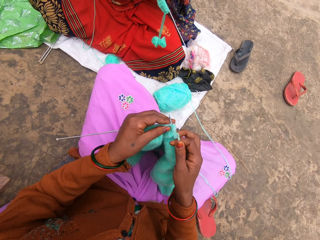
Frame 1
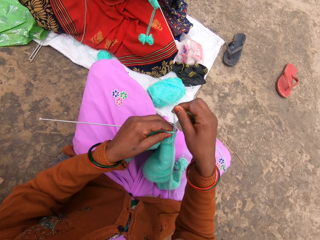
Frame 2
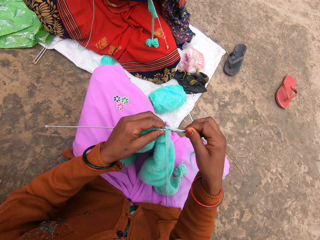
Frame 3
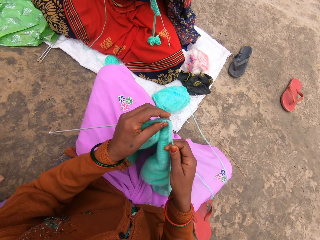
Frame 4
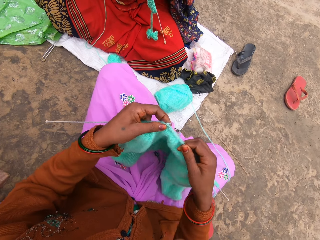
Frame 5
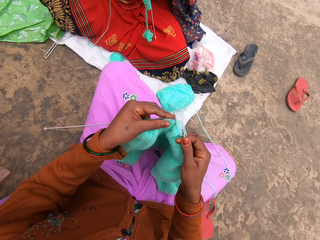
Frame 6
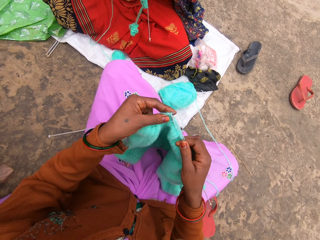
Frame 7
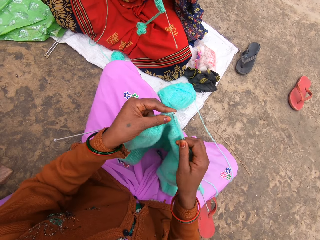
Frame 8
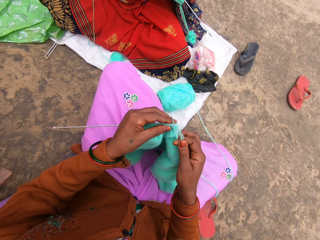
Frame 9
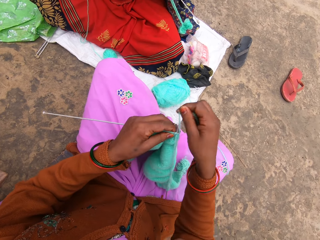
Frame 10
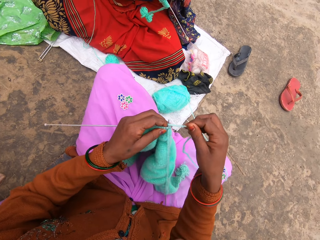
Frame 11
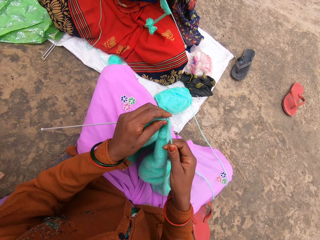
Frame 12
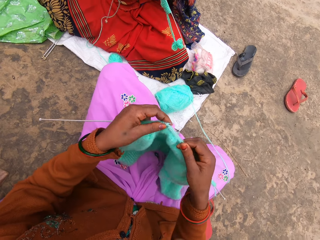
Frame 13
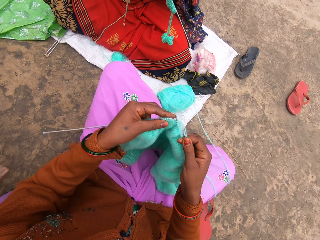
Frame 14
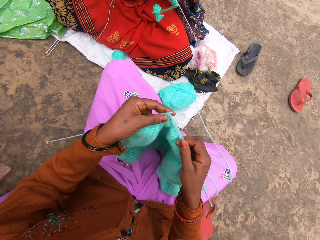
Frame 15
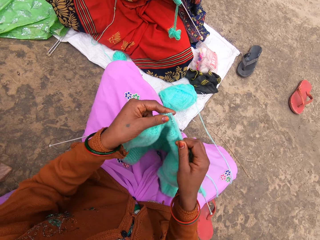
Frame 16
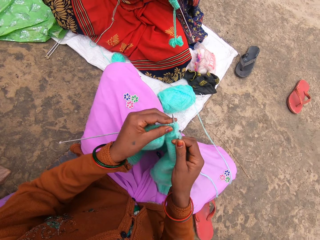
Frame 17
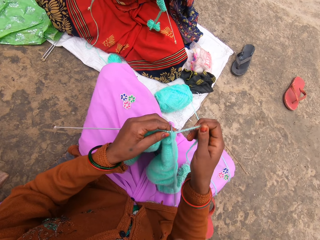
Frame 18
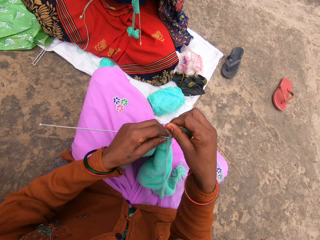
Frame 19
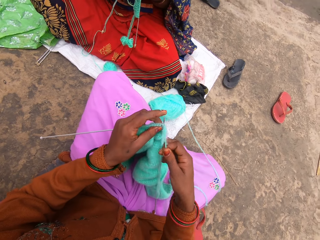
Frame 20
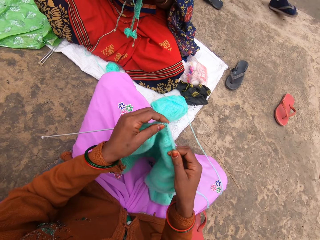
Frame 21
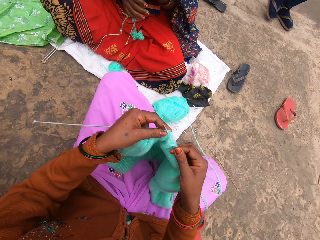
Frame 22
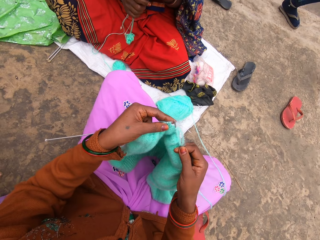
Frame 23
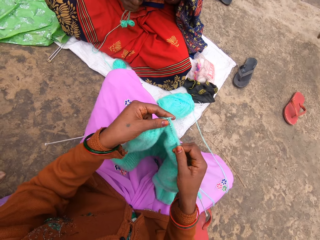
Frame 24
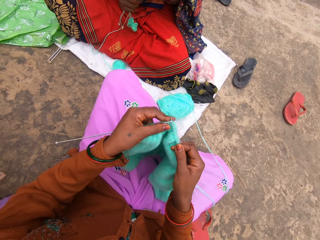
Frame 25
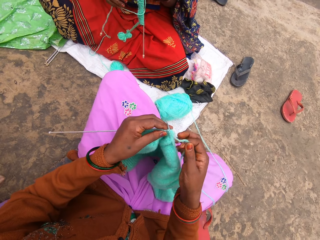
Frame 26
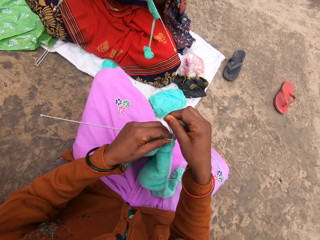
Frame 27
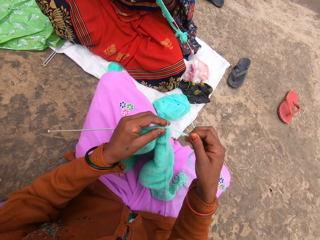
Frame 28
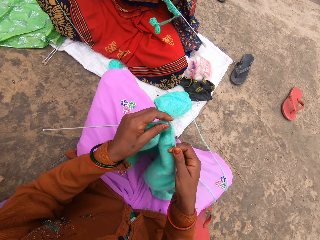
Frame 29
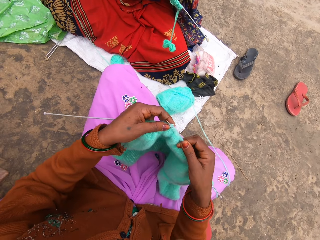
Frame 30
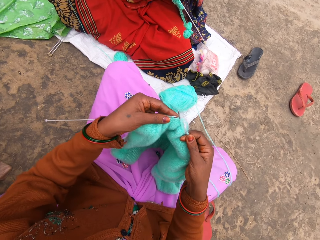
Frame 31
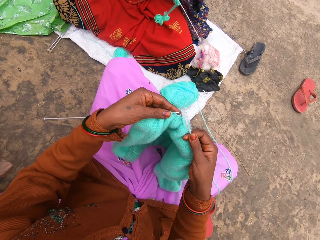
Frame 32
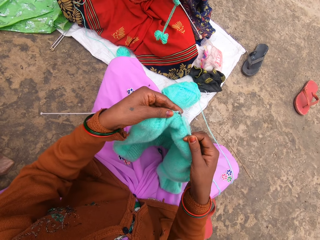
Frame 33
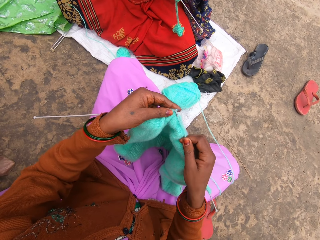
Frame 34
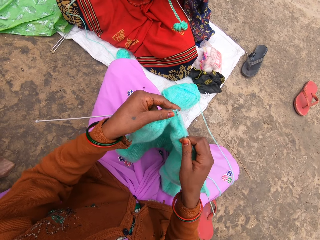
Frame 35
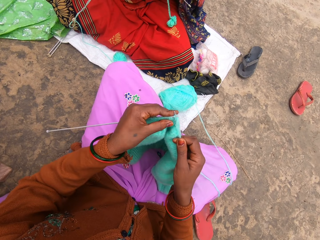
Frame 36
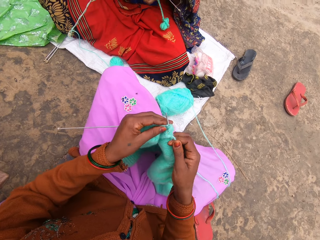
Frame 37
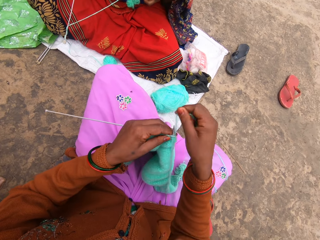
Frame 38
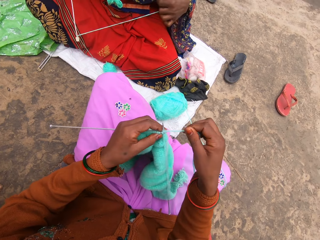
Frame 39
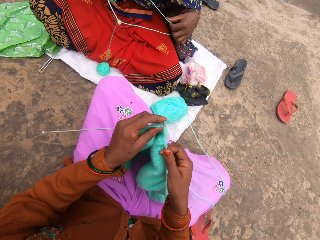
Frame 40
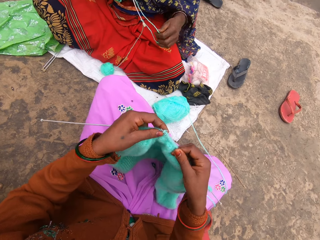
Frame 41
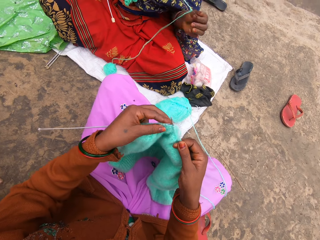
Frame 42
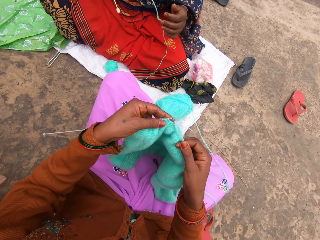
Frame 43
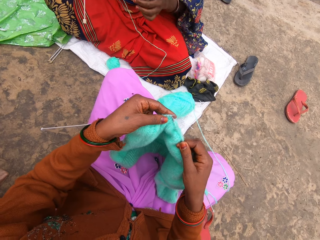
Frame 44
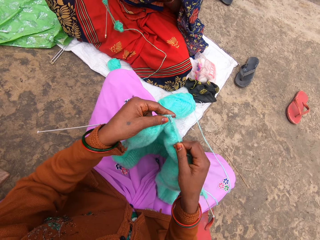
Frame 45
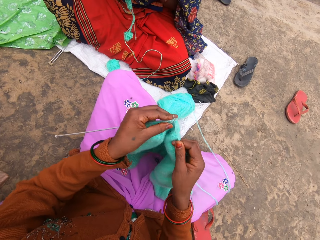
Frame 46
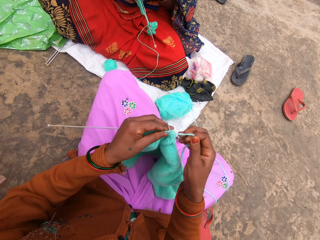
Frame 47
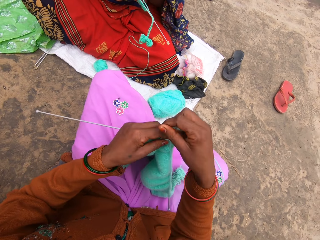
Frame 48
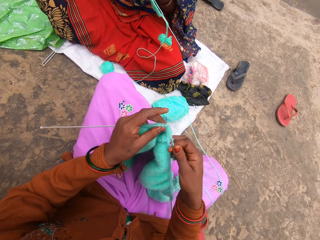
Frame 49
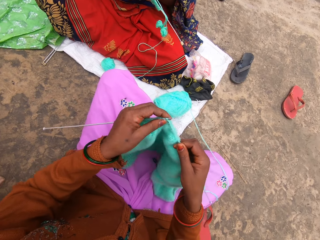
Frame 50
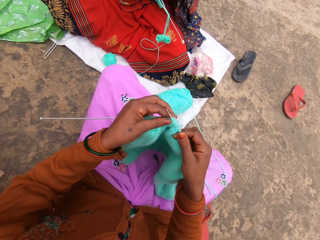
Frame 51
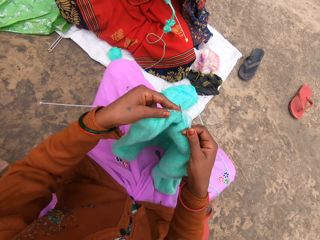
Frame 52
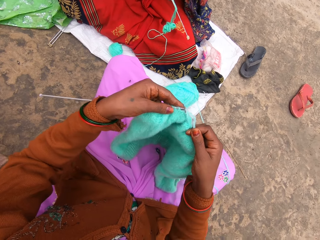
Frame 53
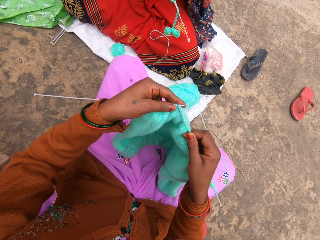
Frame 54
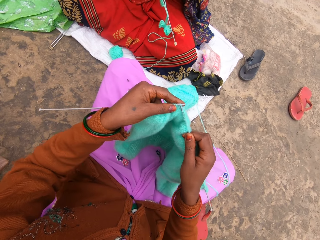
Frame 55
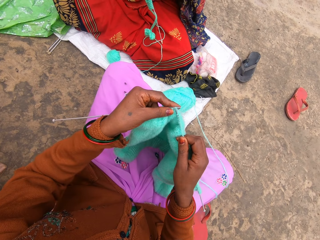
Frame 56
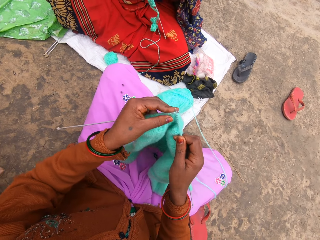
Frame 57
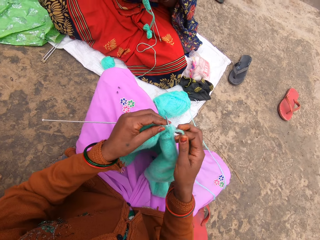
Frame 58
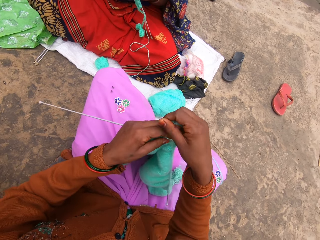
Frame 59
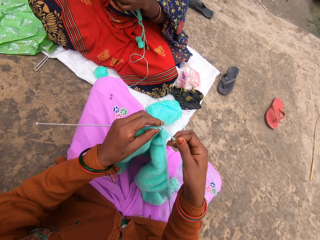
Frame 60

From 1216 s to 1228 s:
The camera wearer knits.

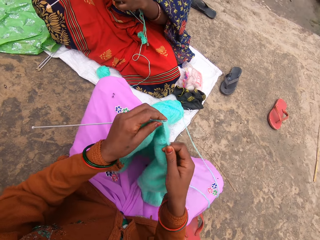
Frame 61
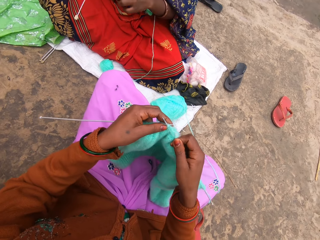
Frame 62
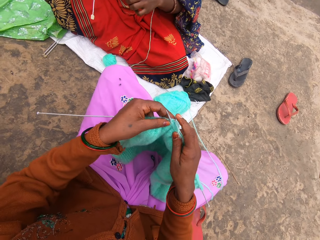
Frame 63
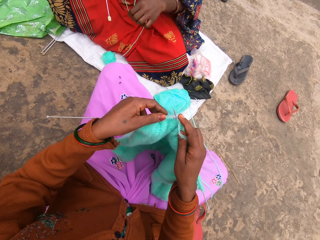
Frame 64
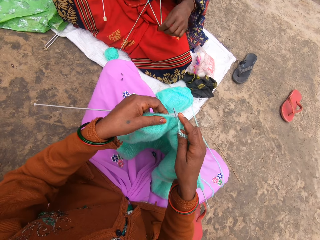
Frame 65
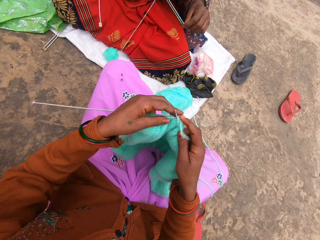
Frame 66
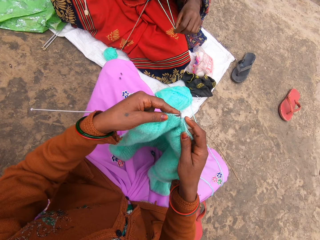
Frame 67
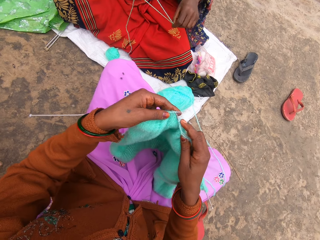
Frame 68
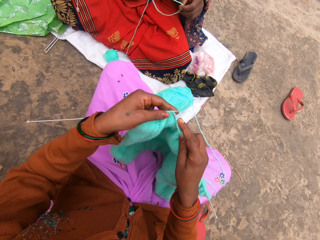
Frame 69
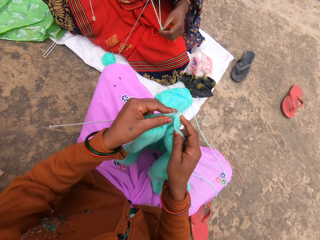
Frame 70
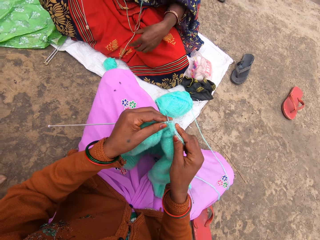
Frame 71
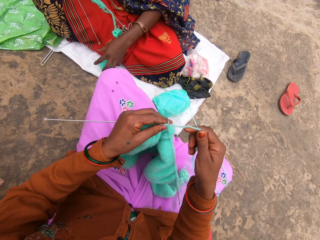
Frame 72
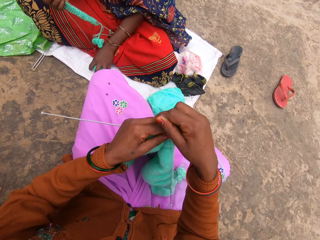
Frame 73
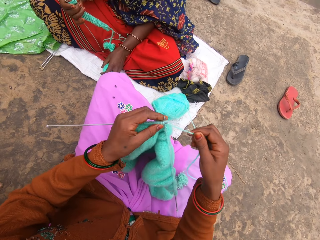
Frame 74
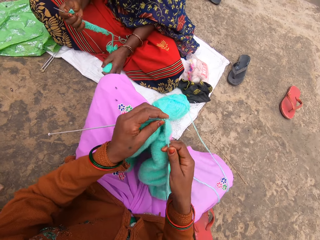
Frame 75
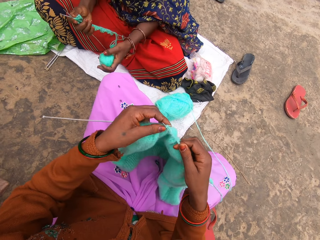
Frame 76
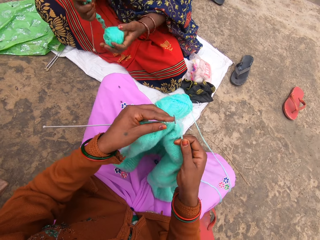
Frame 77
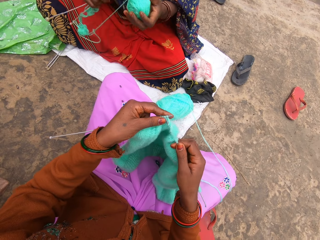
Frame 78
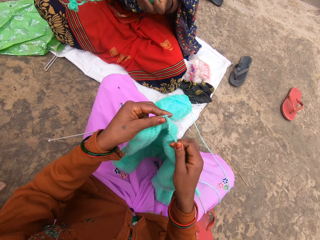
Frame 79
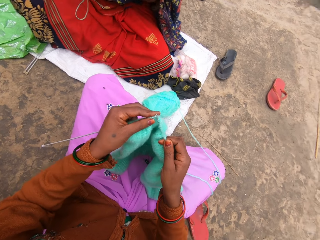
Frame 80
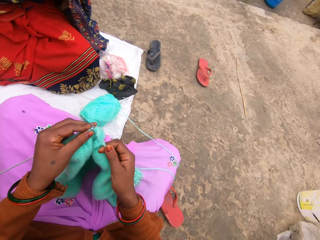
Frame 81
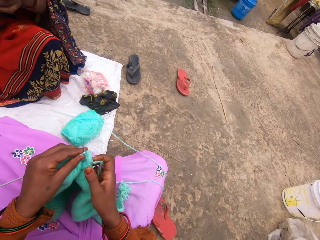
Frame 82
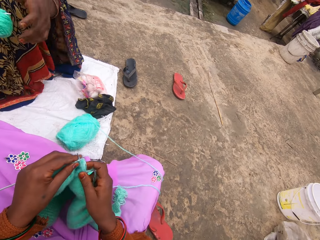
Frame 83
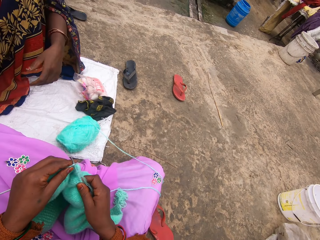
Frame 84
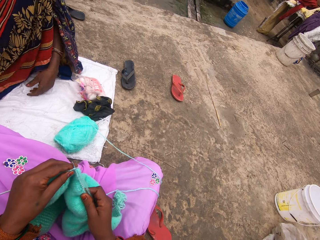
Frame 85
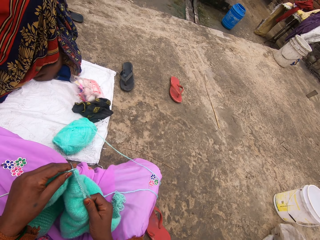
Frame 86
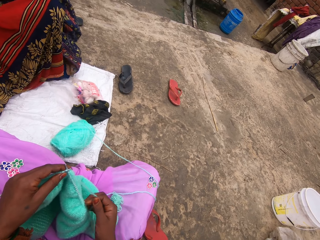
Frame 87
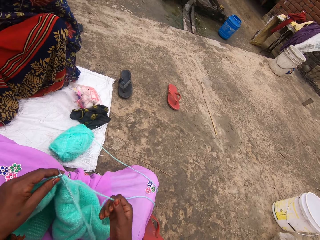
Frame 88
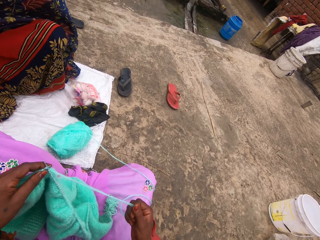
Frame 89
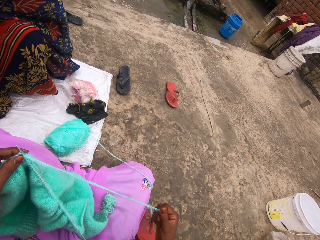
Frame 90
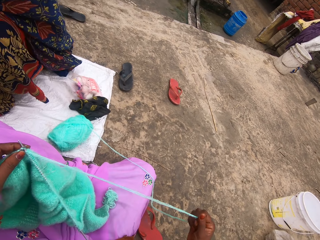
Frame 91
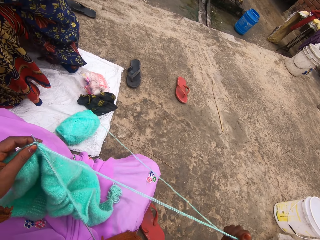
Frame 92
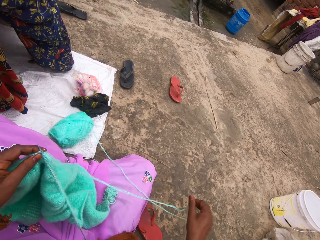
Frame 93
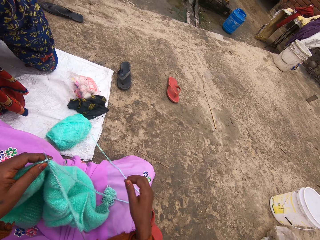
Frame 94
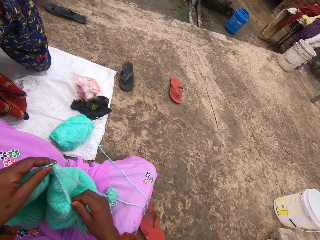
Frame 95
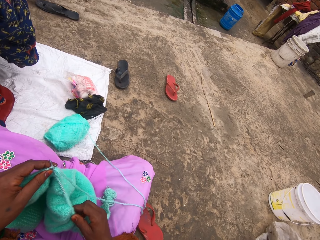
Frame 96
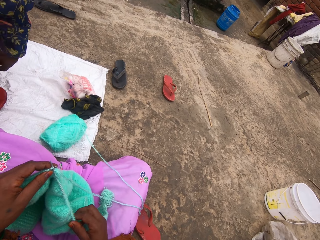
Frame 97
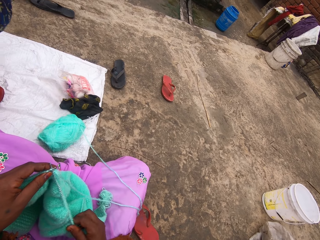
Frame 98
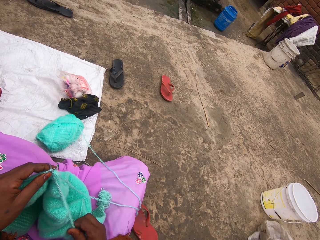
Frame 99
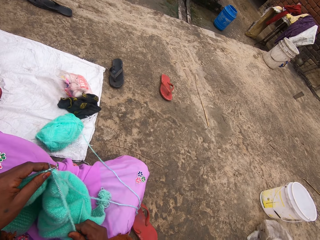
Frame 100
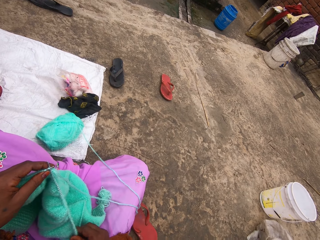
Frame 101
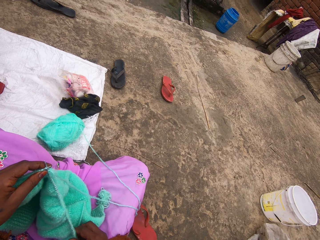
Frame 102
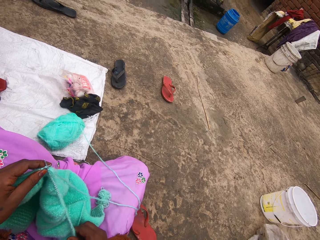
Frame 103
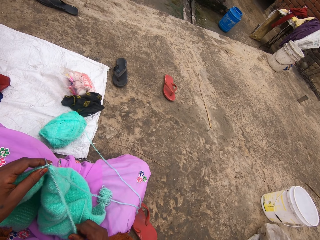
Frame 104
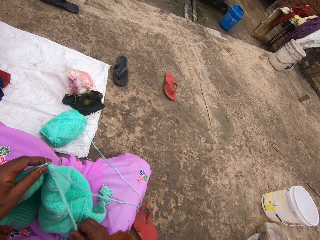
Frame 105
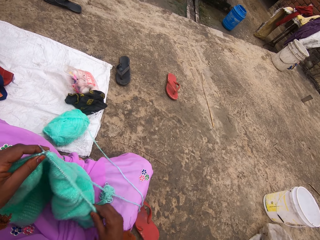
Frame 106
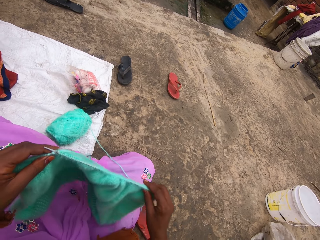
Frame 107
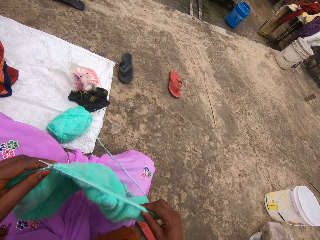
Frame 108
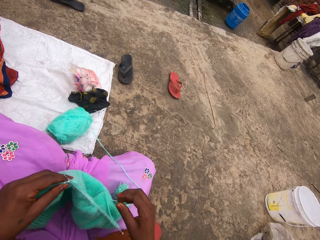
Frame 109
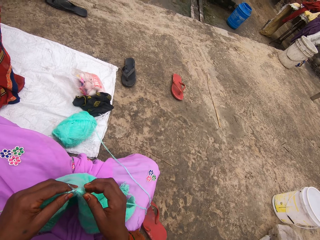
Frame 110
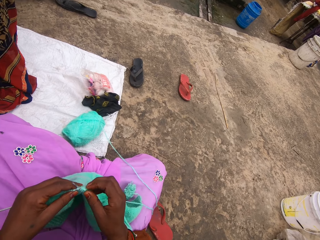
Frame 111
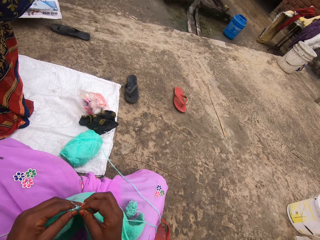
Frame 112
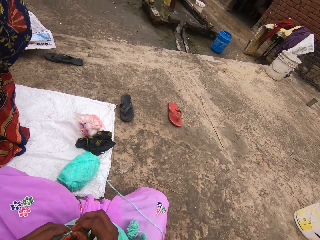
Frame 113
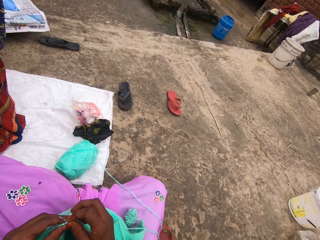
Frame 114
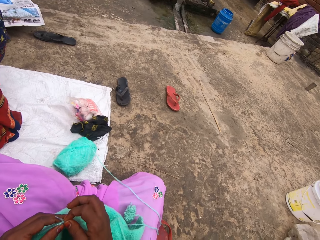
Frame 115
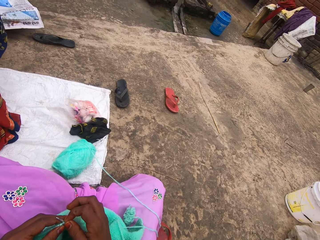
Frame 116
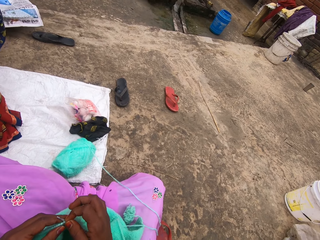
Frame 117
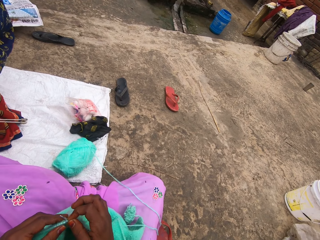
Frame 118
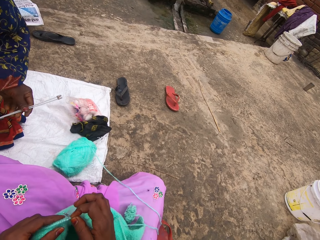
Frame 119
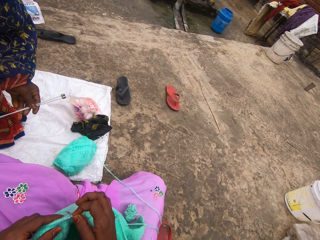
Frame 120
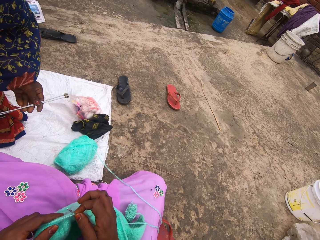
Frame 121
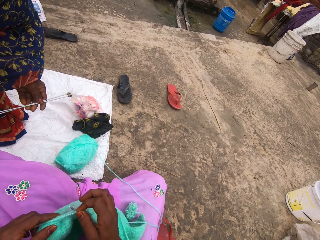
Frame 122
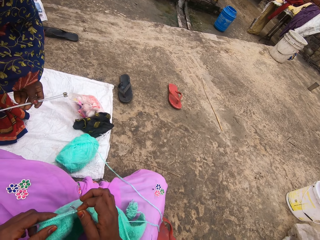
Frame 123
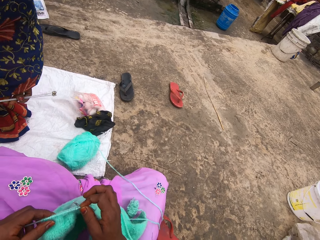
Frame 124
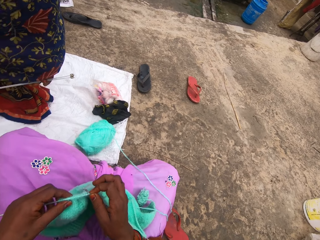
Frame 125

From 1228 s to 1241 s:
A woman takes the thread and stands.
